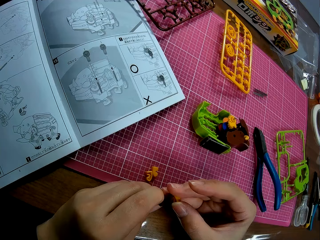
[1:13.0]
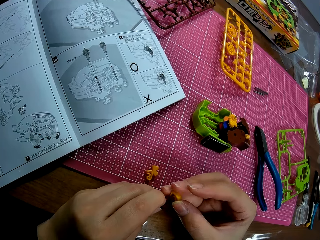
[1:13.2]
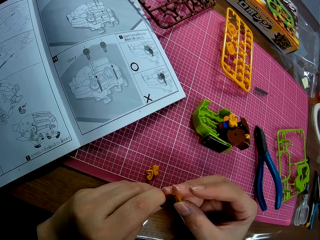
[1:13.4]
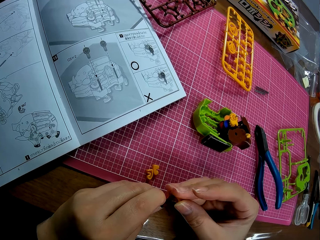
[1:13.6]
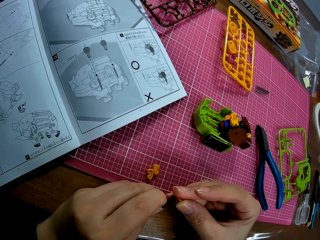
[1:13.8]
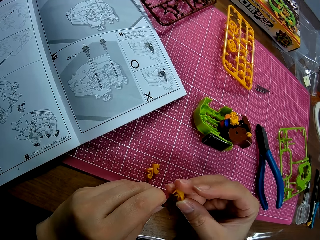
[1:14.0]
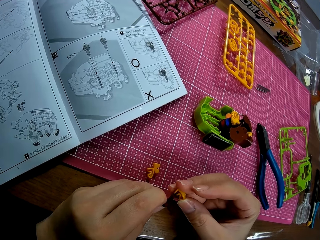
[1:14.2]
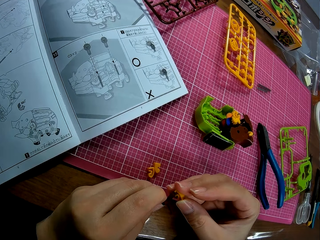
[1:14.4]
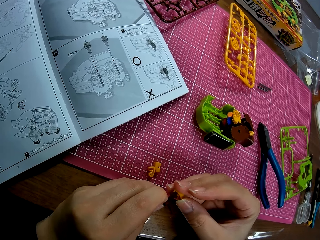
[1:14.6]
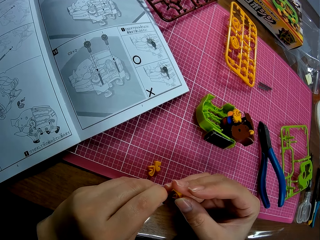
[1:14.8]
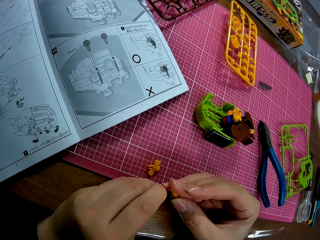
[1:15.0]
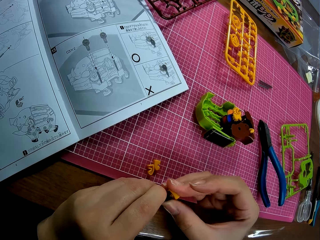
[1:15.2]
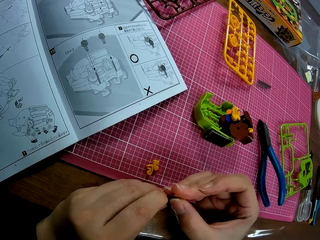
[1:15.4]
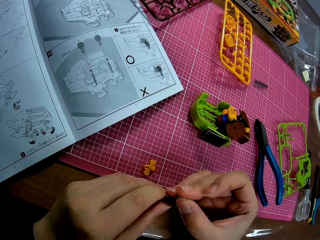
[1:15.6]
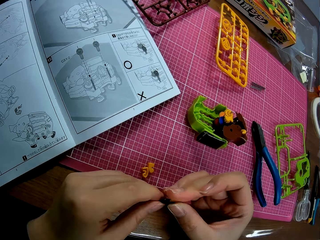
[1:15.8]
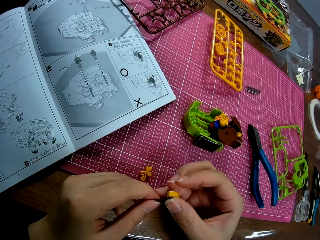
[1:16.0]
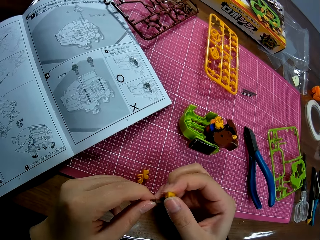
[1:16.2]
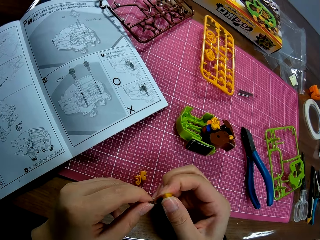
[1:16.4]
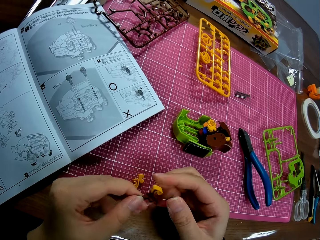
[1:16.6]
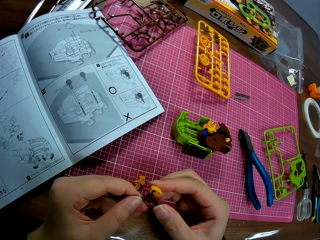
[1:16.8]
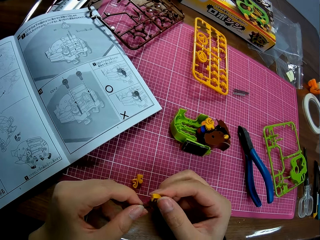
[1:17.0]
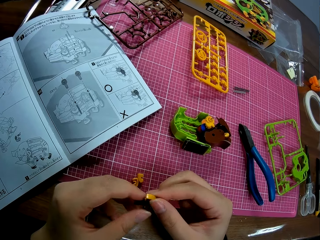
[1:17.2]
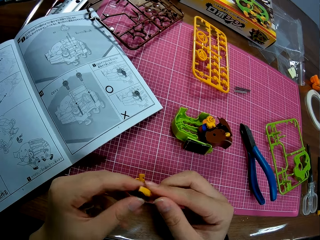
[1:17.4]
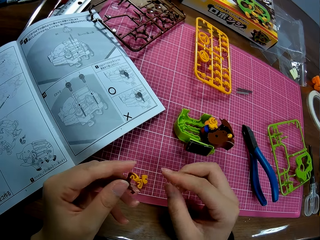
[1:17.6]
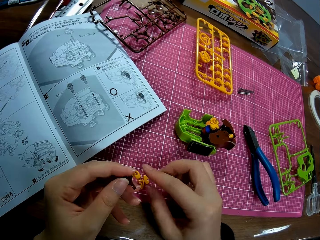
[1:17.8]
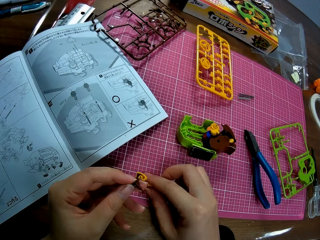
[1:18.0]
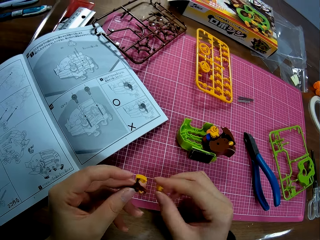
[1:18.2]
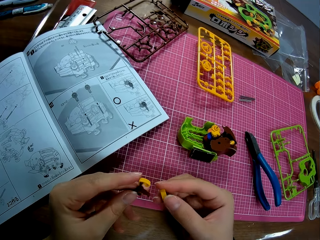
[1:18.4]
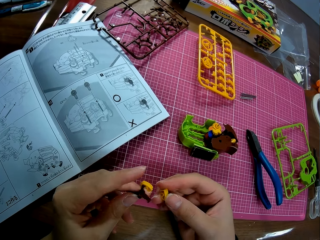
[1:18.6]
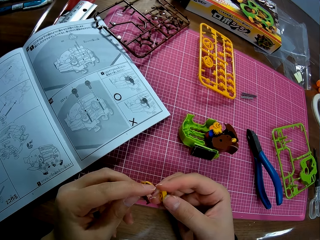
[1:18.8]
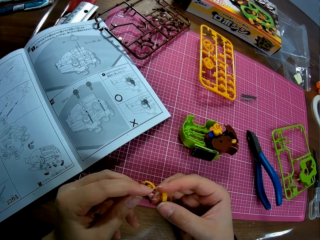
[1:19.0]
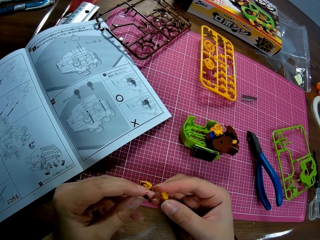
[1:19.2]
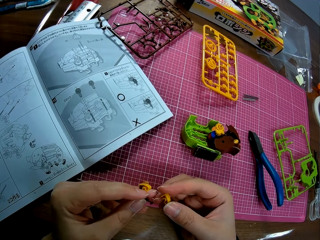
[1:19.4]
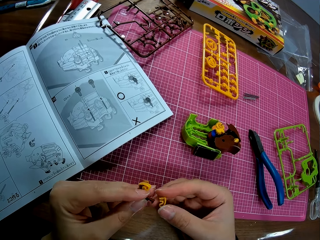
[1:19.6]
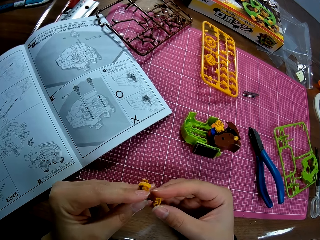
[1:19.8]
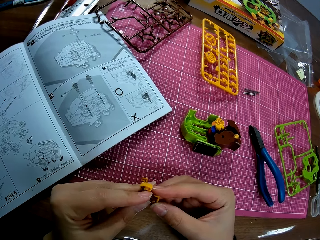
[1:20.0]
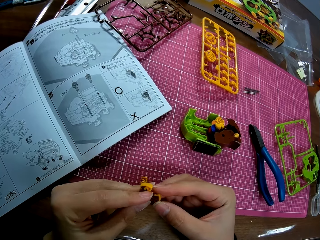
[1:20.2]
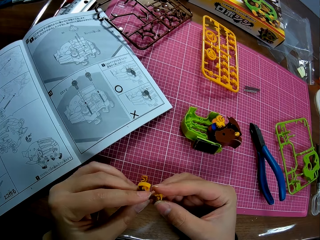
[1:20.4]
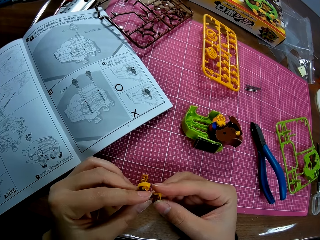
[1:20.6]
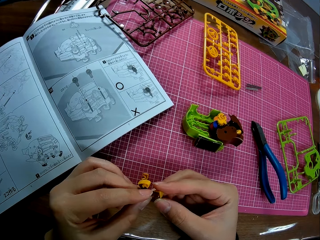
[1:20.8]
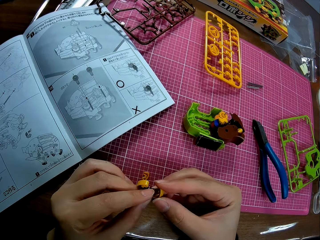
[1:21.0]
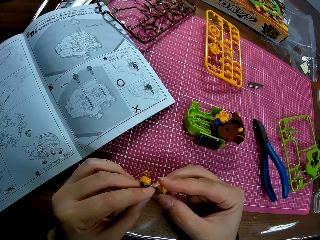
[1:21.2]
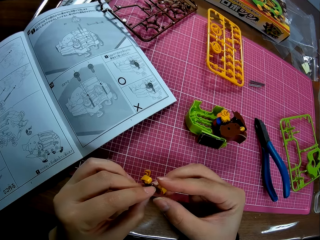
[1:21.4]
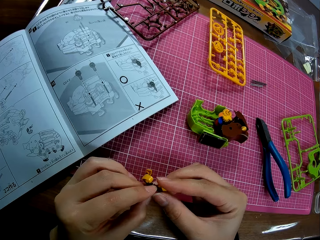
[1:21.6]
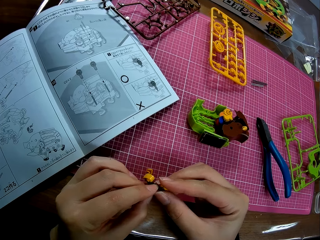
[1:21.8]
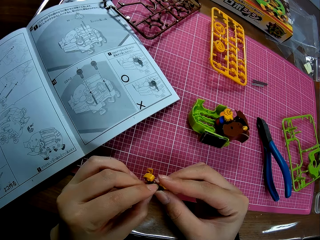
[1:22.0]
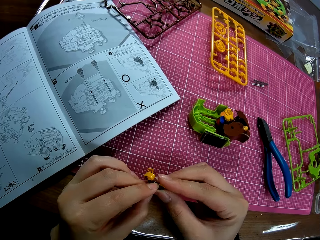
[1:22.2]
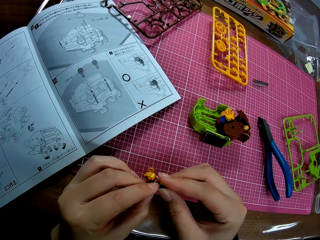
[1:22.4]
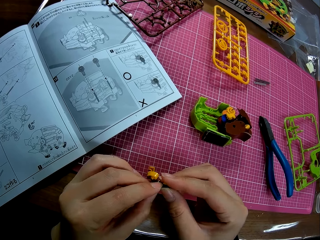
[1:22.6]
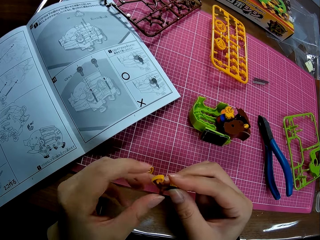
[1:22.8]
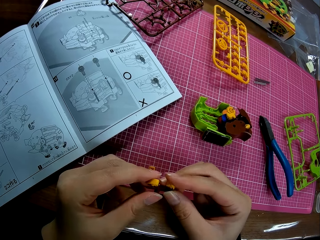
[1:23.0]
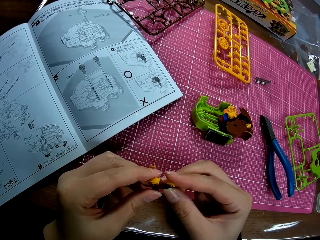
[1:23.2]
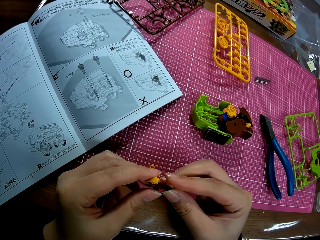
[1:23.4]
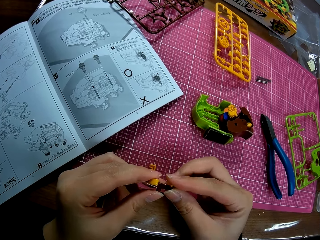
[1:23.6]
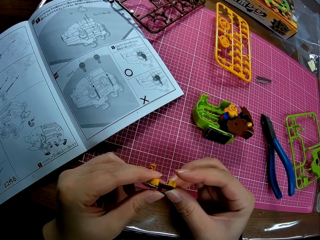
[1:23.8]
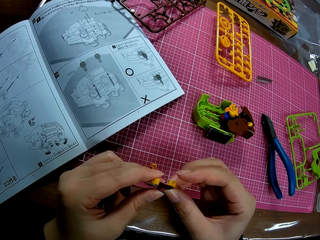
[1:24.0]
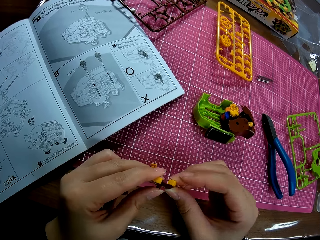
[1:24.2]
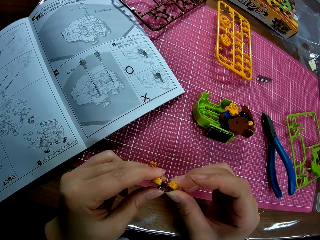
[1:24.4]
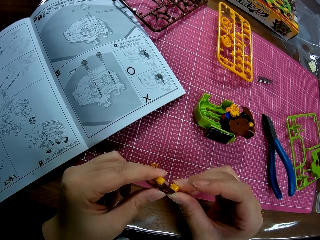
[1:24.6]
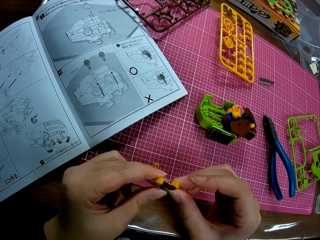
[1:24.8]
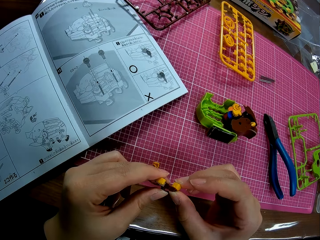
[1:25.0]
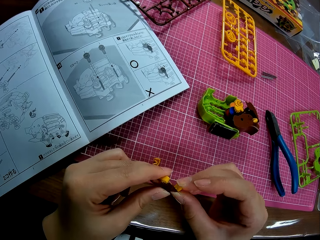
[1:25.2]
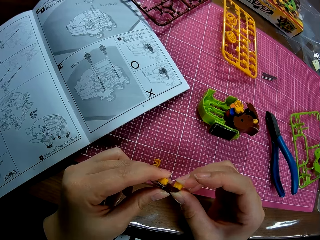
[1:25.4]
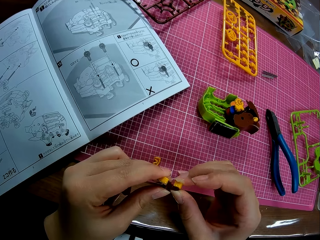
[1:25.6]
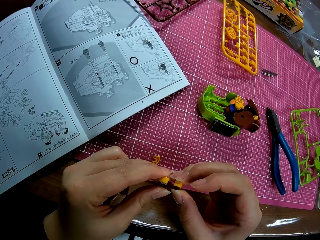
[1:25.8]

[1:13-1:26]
The camera wearer connects the piggy bank model piece. He takes a piggy bank model piece or plastic piece on the table. He attaches the plastic piece with the plastic piece in his hand.

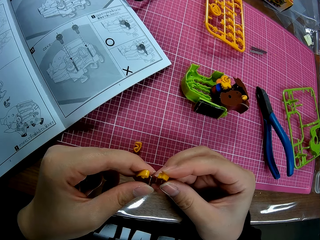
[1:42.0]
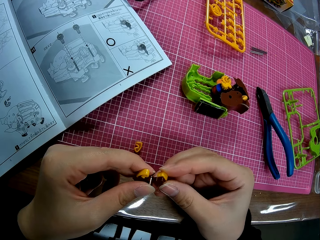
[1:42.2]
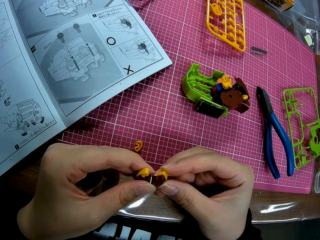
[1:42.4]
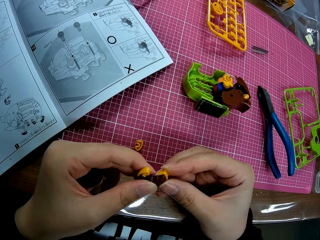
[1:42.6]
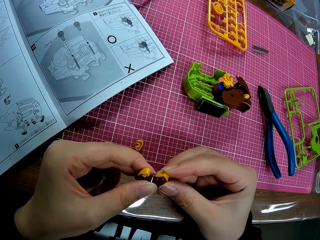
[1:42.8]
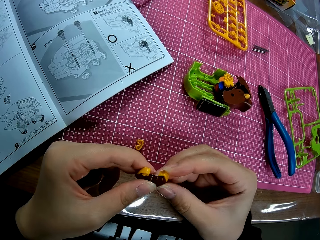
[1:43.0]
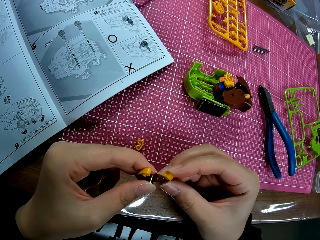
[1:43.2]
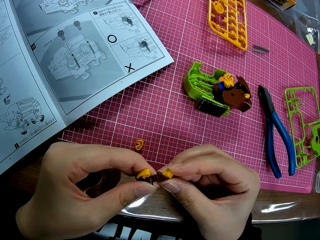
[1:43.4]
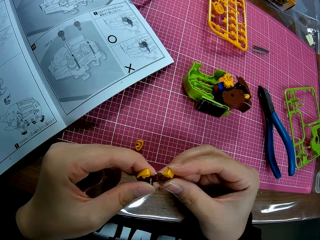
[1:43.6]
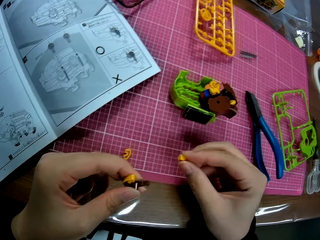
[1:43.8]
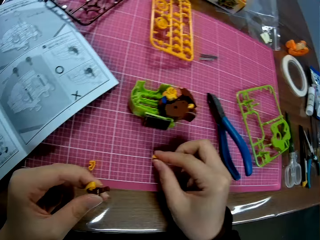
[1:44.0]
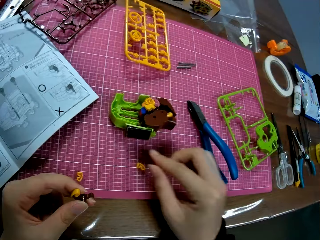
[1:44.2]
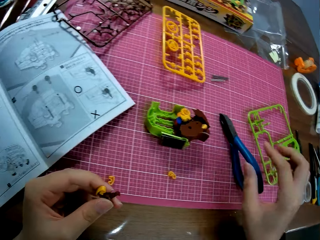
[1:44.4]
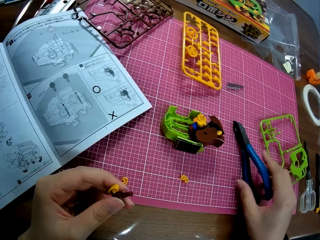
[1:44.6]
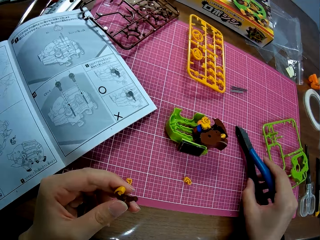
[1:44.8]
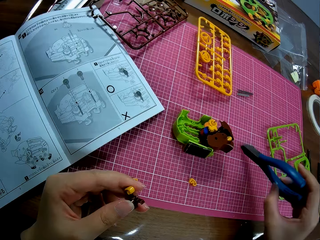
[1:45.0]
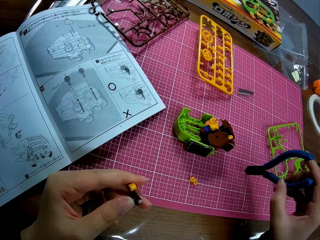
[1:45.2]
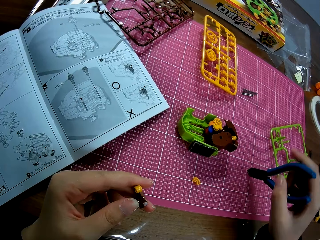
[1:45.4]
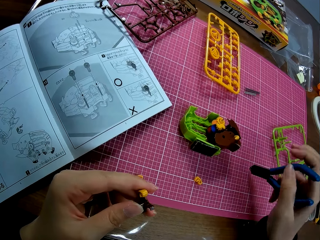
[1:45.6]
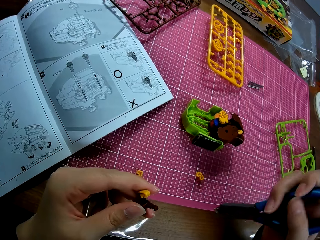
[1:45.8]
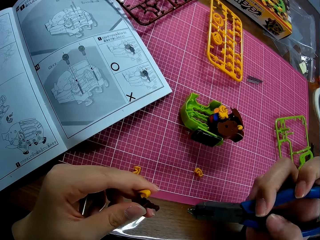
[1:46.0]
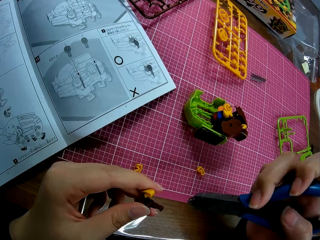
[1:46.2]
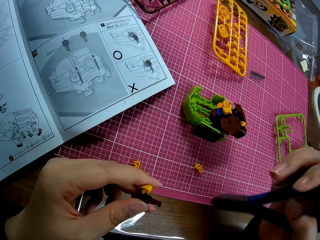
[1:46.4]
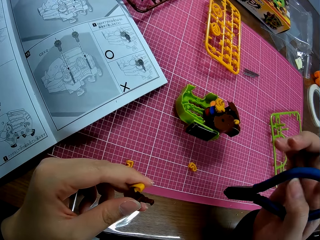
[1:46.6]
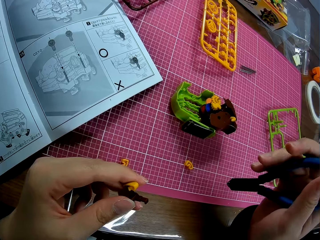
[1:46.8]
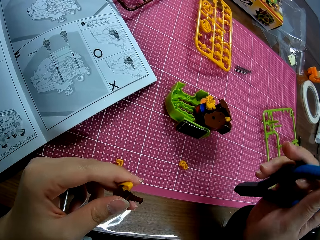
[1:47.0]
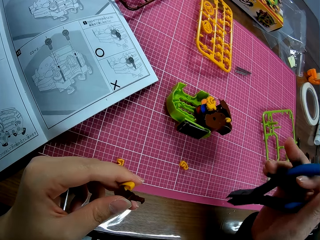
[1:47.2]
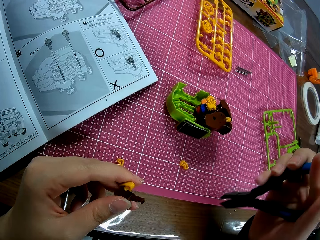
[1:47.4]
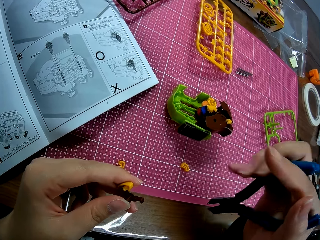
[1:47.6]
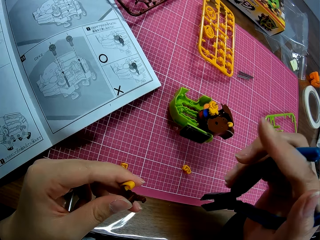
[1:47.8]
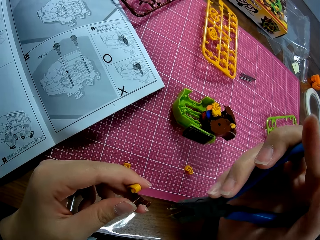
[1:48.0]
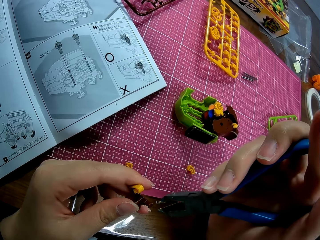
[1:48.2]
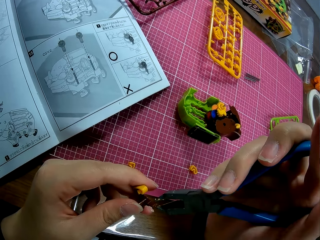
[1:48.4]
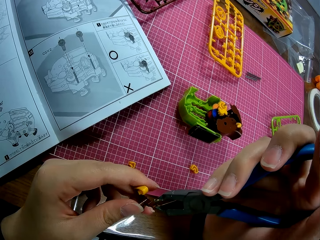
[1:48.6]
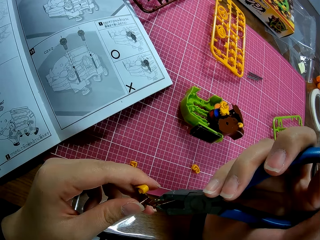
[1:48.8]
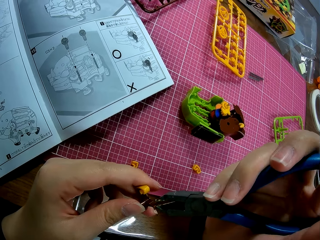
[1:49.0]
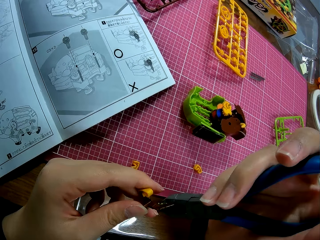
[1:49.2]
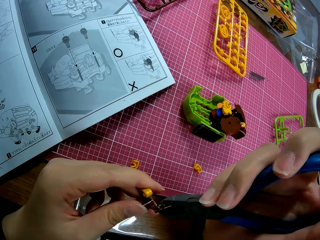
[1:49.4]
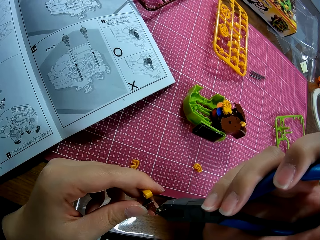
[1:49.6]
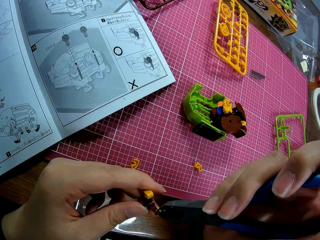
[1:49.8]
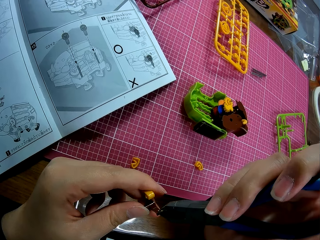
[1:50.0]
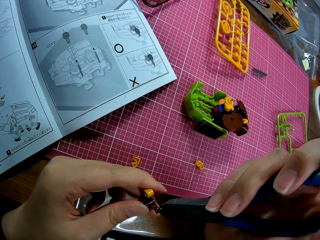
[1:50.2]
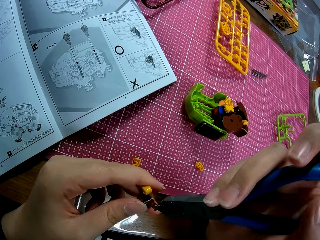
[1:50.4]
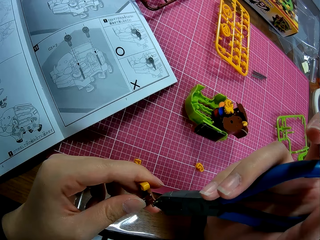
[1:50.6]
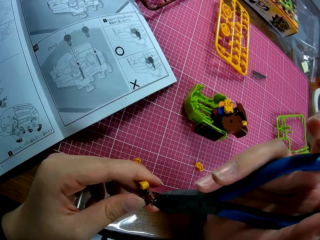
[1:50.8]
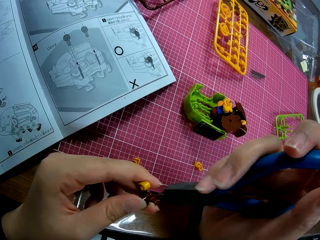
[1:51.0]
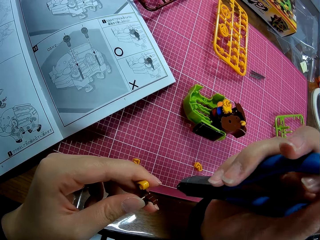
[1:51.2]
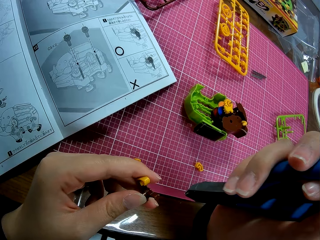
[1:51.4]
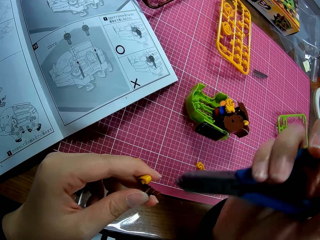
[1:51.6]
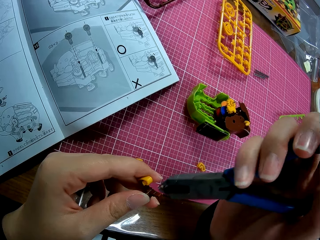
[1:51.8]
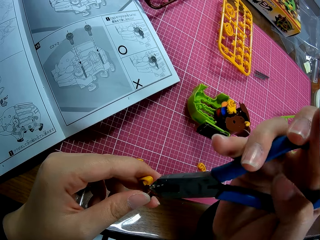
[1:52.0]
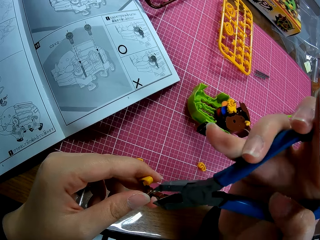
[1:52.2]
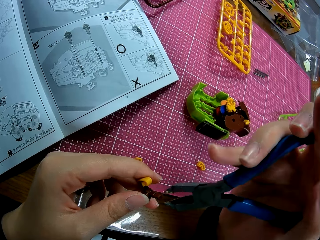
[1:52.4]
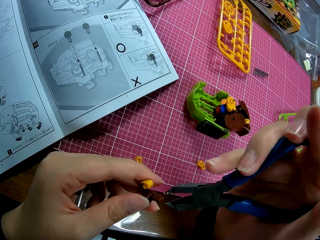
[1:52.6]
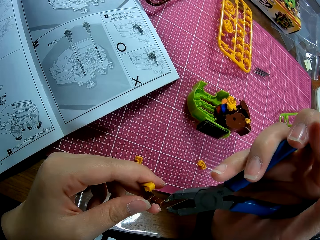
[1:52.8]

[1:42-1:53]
The camera wearer drops the plastic piece on the table. He picks up pliers on the table. He adjusts the plastic piece in his hand with the pliers.
